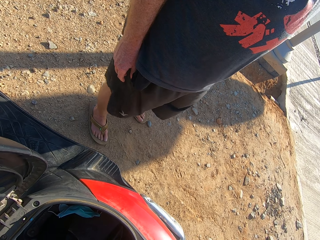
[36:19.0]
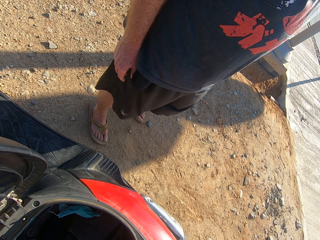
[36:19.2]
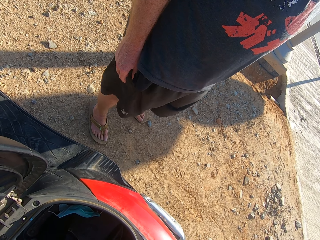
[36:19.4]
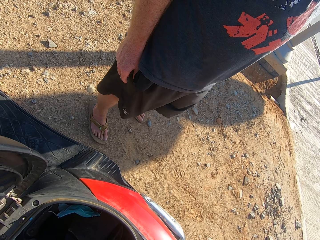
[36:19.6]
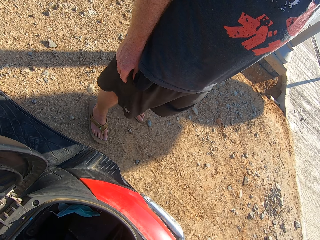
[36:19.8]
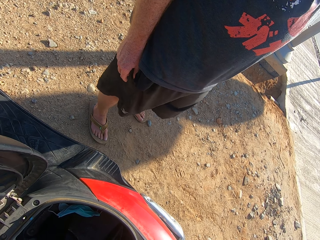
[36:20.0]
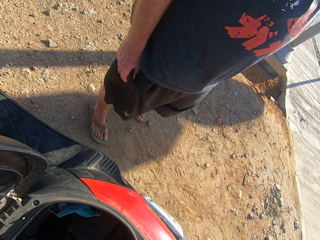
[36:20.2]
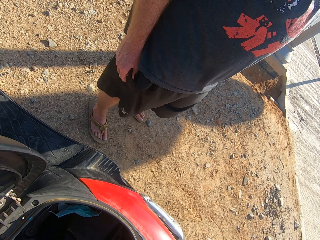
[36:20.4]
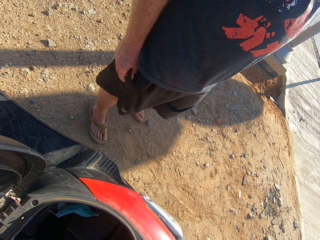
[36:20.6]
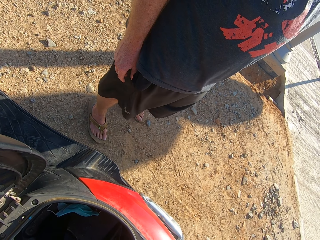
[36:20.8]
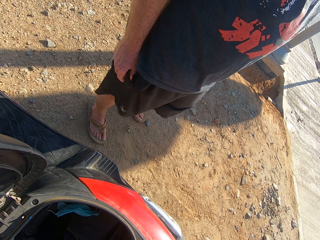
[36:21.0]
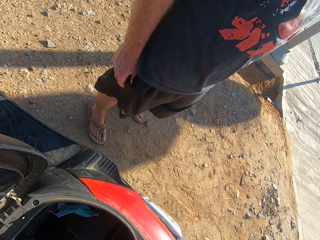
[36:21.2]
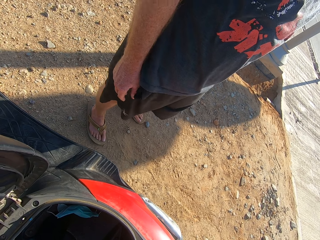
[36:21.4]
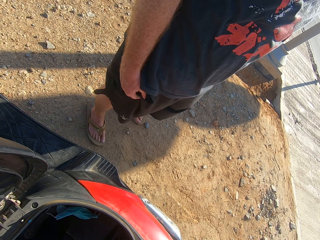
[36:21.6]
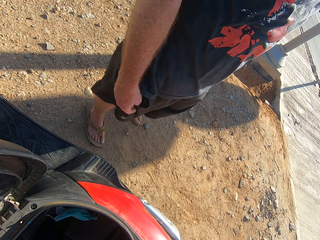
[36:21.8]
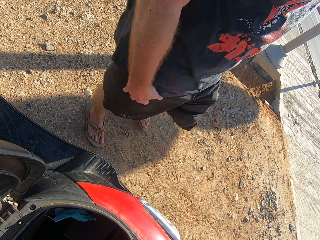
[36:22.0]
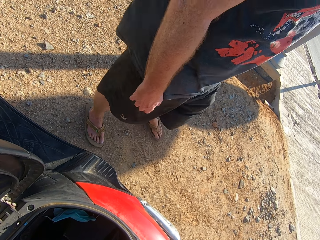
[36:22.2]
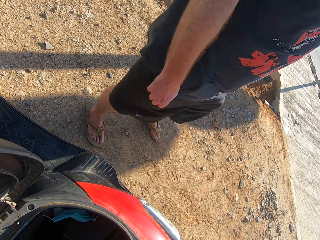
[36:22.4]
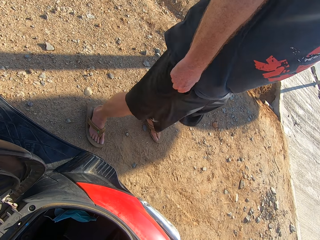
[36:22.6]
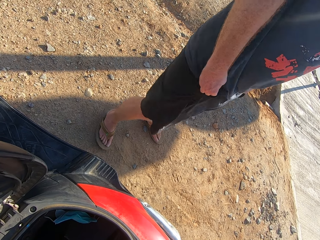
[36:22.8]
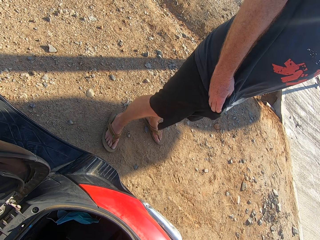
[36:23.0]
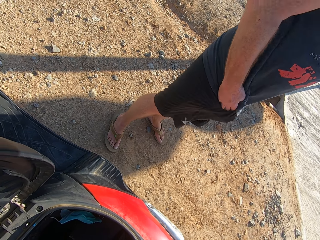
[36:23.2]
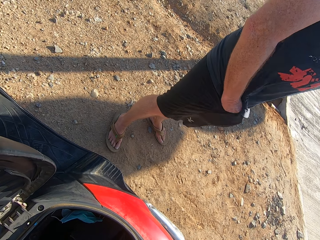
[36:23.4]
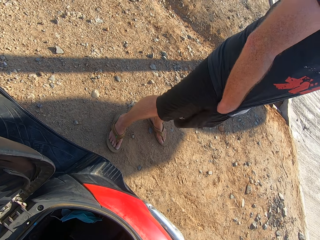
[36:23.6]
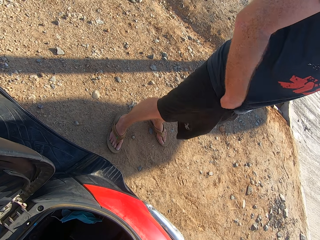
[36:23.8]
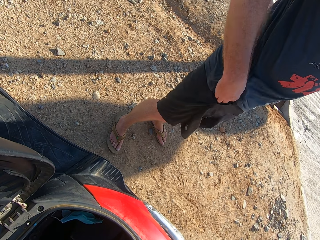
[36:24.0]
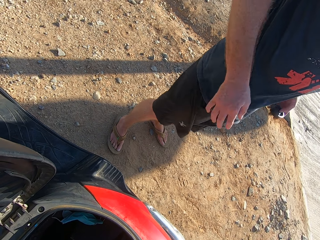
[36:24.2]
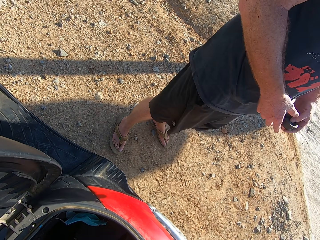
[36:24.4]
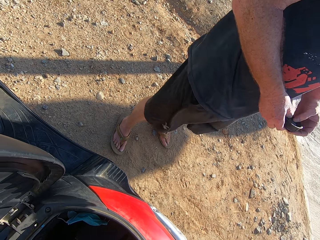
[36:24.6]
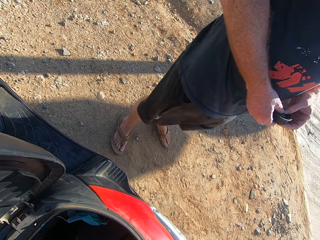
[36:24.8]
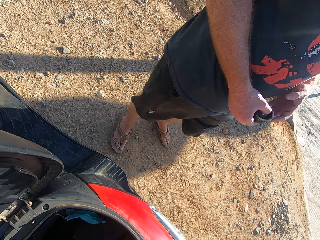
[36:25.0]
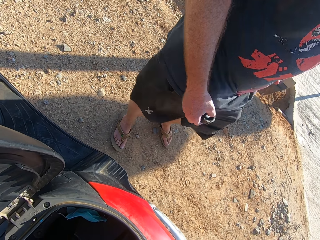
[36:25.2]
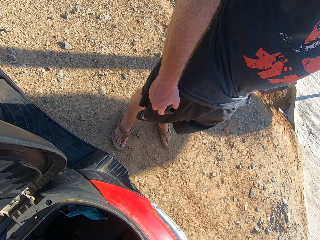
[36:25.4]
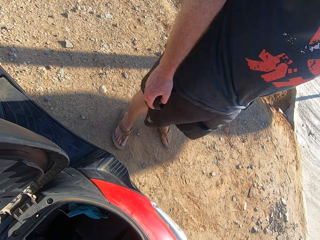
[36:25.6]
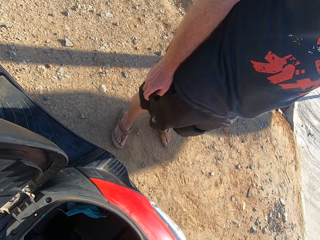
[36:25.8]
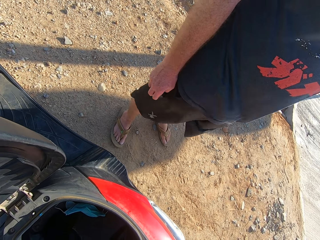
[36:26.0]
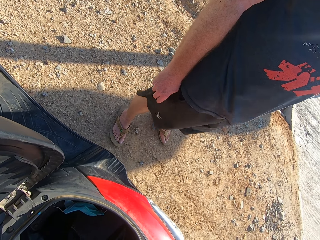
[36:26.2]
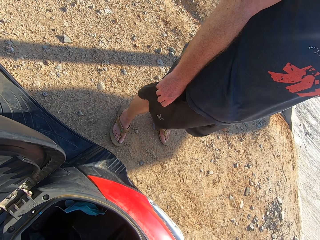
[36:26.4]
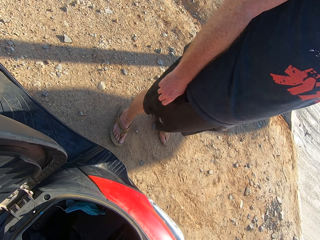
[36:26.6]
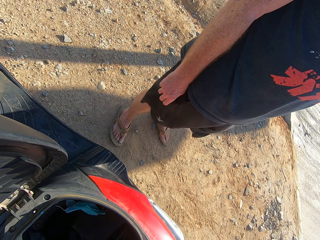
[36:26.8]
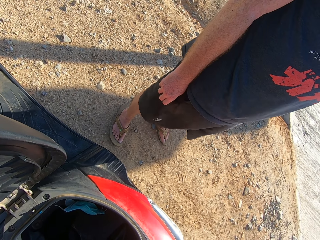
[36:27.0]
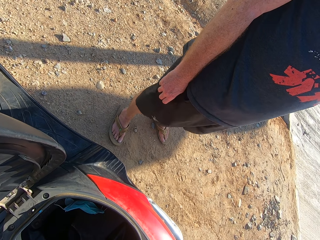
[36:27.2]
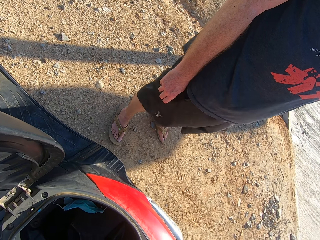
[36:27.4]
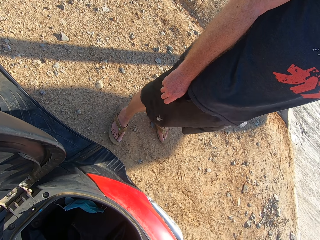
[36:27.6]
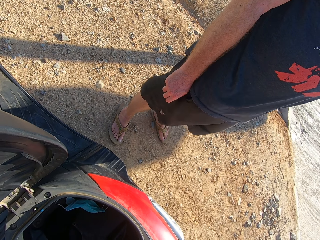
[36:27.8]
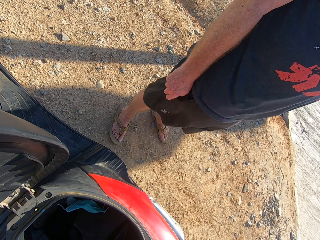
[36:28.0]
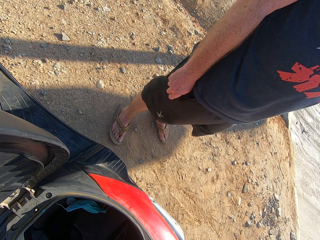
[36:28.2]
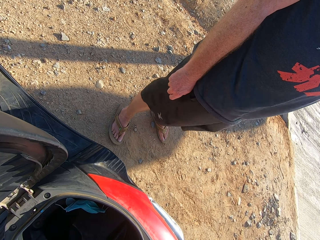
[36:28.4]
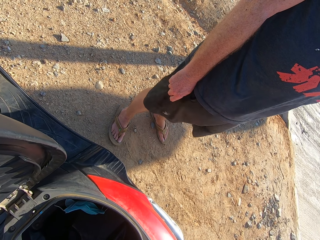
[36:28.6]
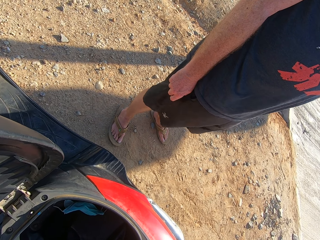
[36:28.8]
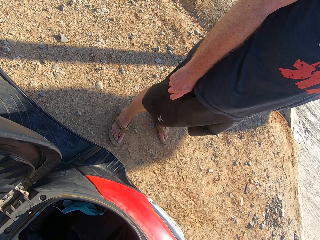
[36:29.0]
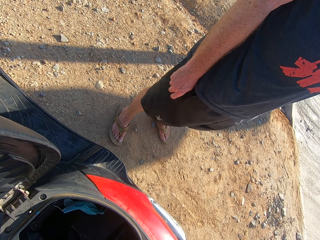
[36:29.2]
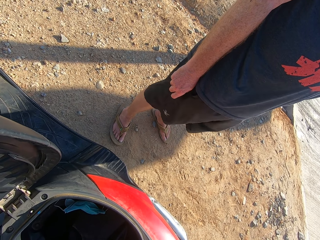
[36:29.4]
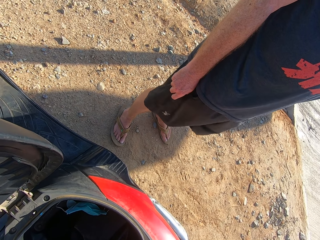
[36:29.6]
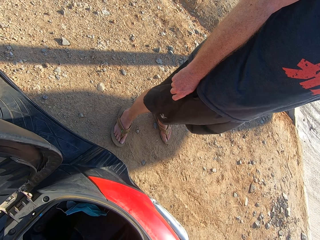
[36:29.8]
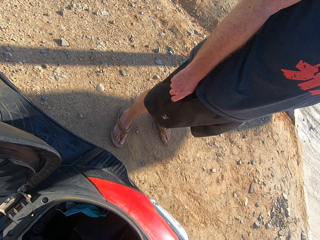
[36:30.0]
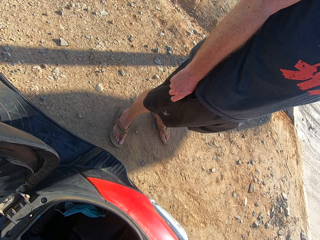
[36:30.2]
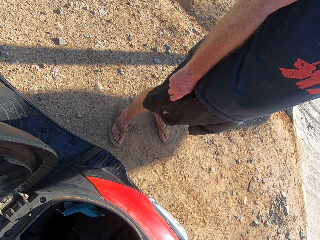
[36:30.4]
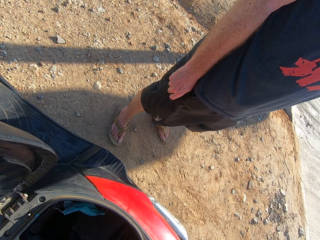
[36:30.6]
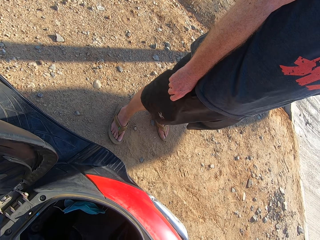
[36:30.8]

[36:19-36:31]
A man holds a cover with his left hand. The man puts his hand in the pocket. The man removes something from the pocket. The man passes the cover from his right hand to his left hand. The man puts his hand in the pocket.

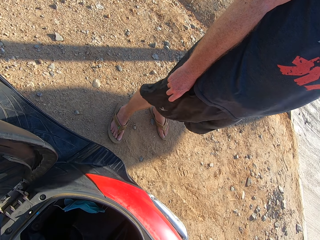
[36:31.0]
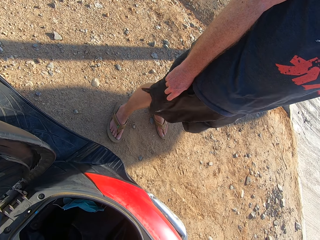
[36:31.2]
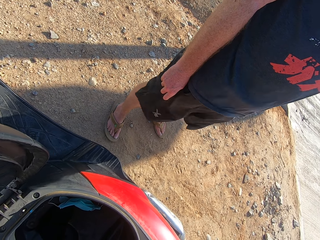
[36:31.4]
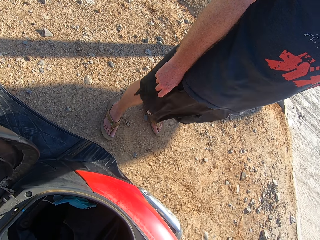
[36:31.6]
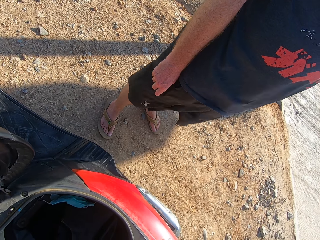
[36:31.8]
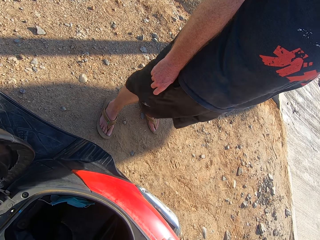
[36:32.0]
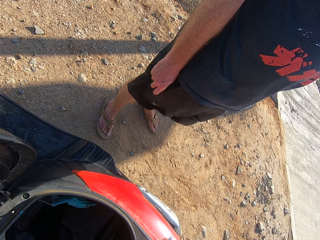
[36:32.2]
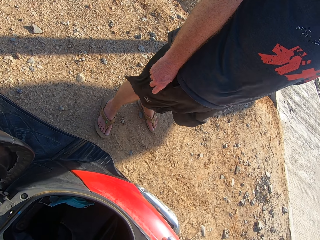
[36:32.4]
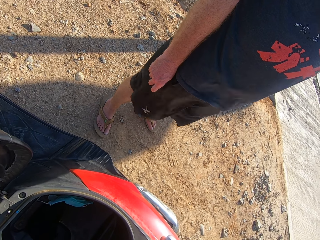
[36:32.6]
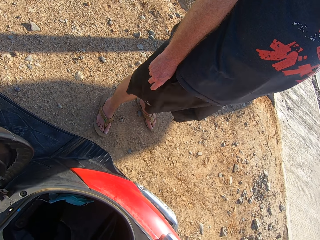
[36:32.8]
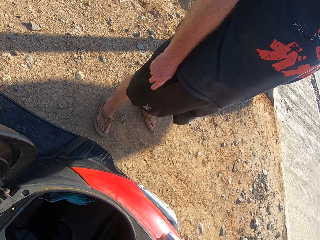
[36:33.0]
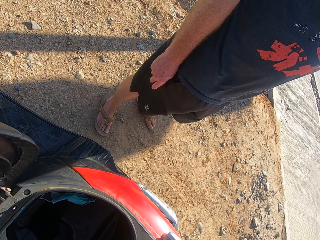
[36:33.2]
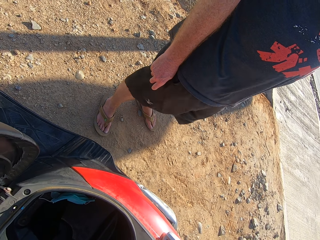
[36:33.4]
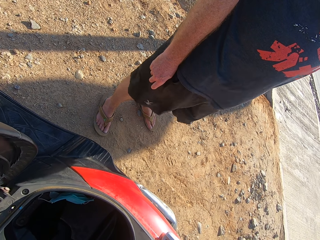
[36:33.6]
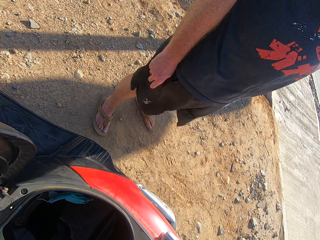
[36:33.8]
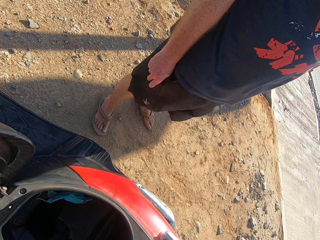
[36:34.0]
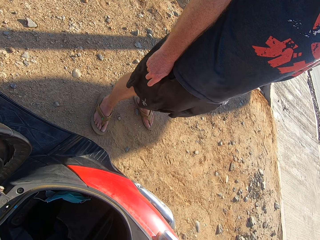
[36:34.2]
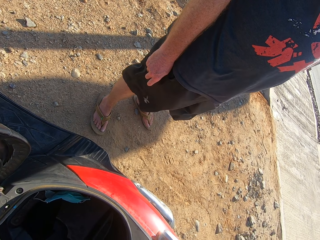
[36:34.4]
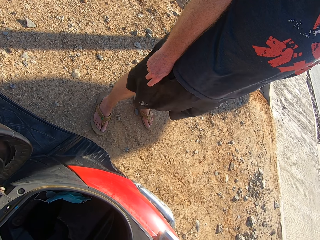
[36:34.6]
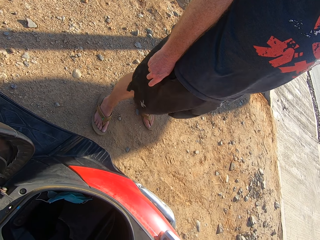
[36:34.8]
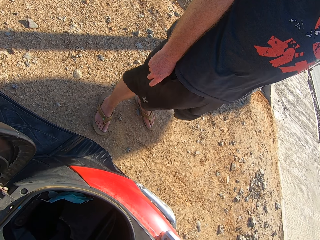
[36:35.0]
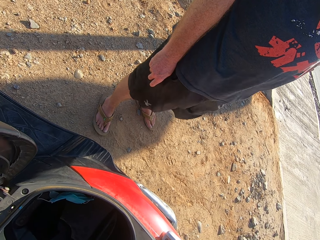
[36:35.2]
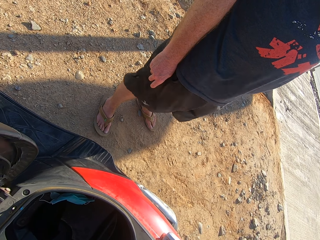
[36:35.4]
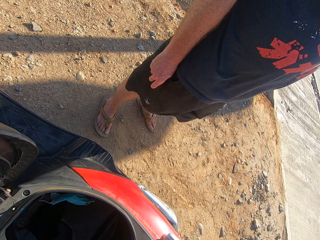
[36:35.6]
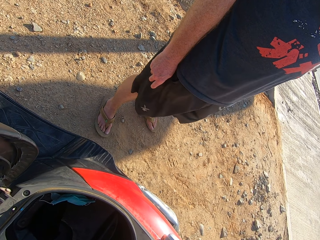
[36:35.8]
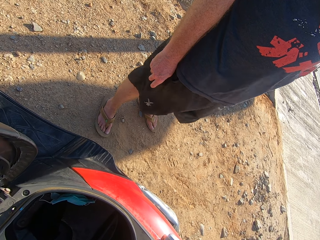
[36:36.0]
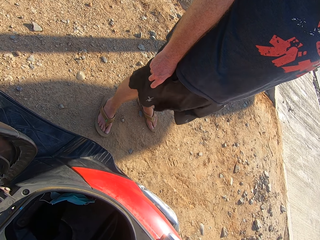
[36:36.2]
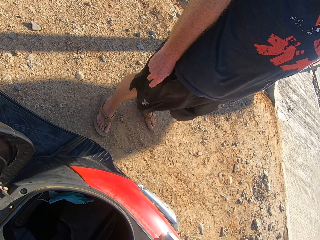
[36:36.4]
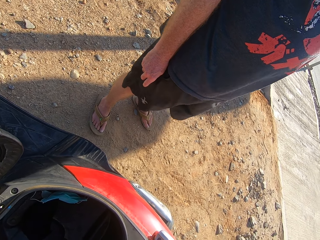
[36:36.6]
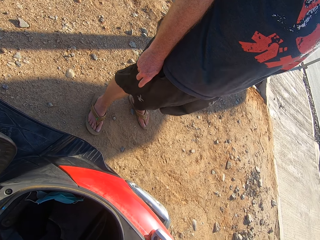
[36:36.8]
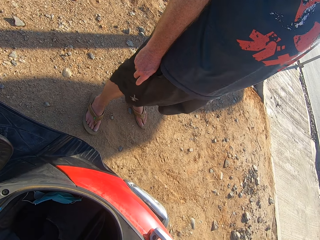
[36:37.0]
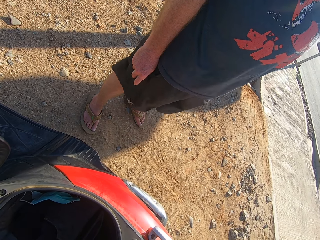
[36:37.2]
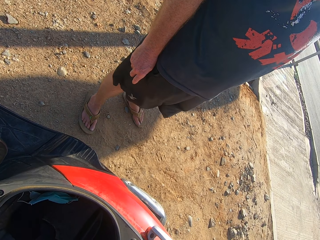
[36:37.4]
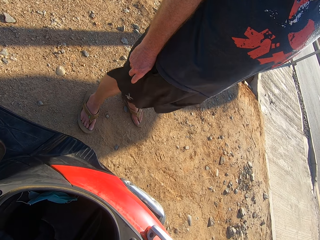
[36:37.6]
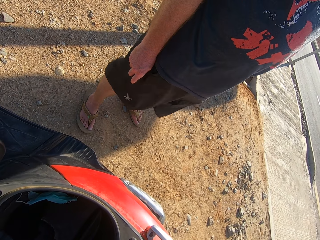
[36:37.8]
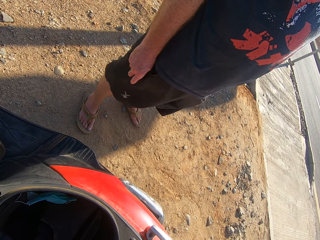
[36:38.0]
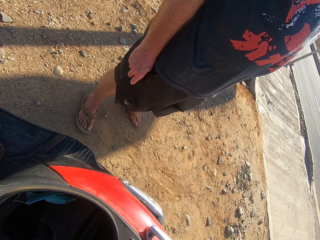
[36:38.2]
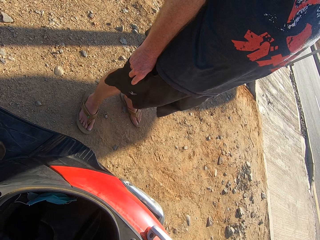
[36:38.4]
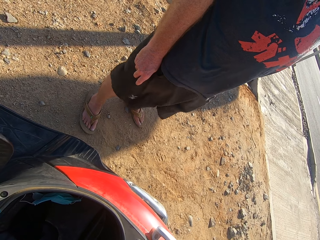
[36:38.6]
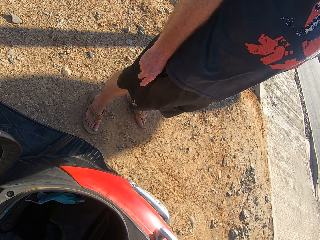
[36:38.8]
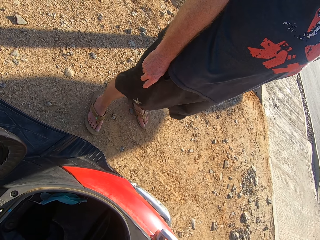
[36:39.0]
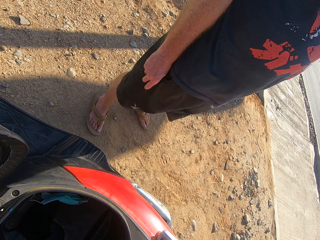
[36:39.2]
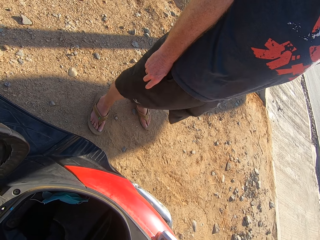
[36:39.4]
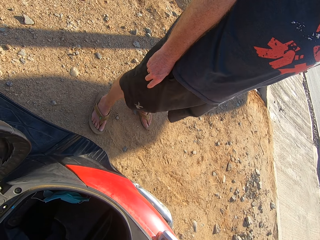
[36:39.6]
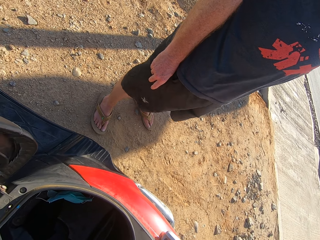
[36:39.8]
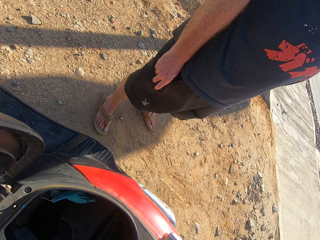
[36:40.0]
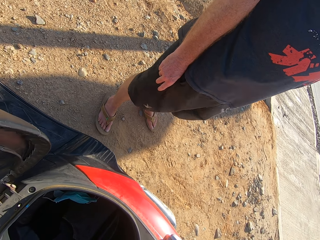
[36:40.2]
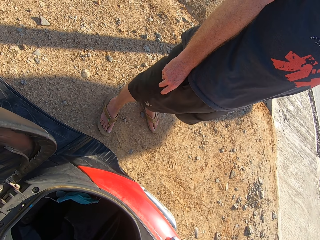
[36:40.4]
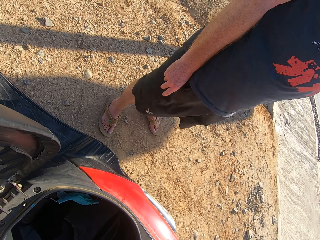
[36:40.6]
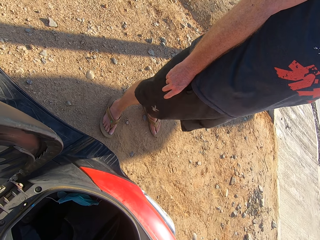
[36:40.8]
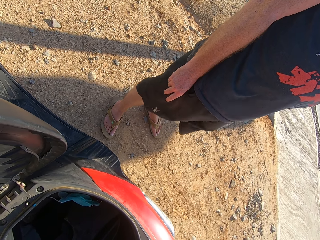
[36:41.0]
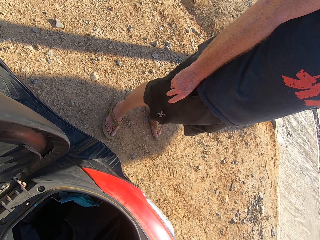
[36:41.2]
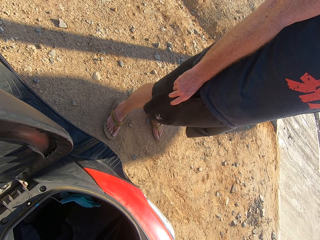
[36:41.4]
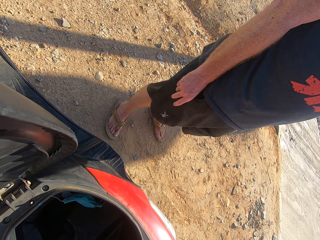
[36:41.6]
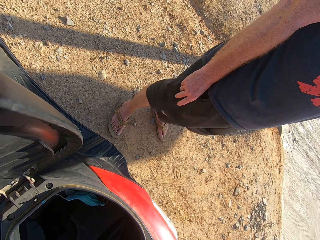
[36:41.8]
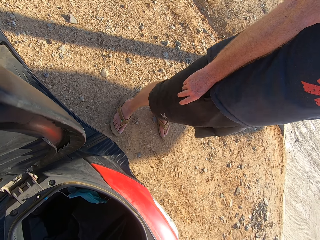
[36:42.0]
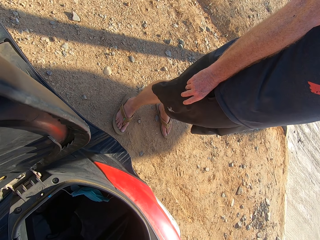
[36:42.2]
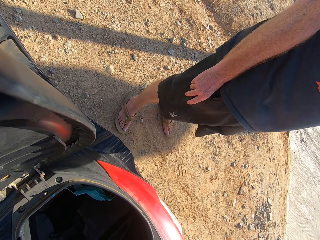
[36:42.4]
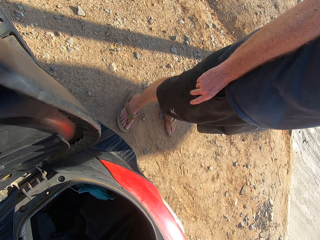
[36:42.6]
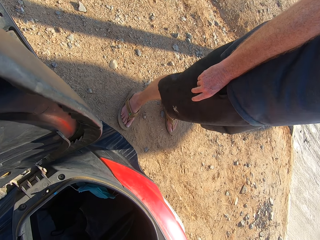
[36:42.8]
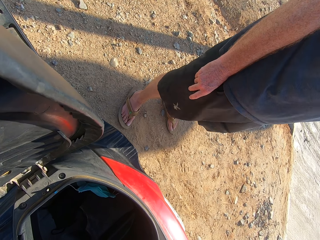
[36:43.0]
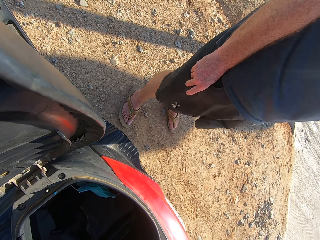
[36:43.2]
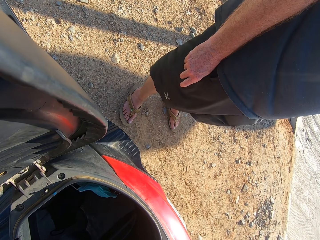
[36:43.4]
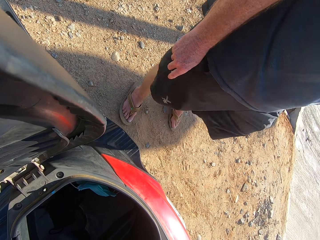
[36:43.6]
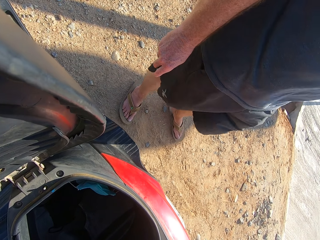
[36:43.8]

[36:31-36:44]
The camera wearer checks a motorcycle.
